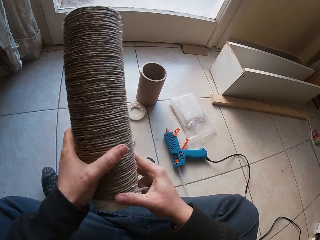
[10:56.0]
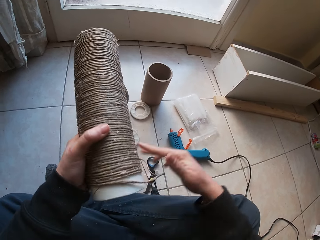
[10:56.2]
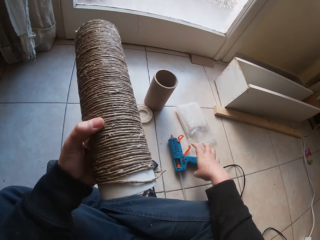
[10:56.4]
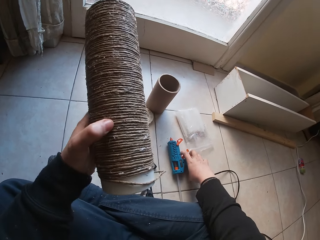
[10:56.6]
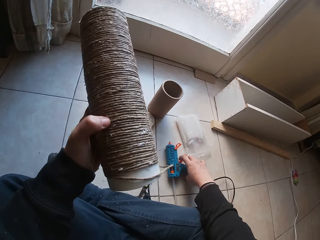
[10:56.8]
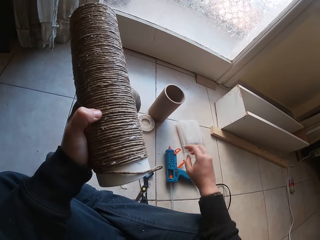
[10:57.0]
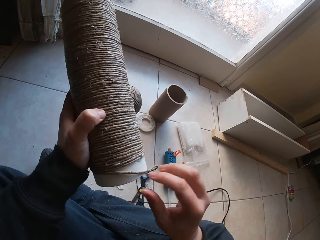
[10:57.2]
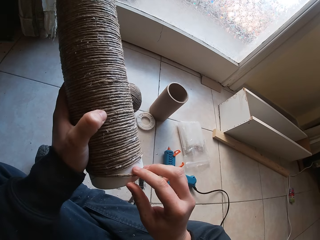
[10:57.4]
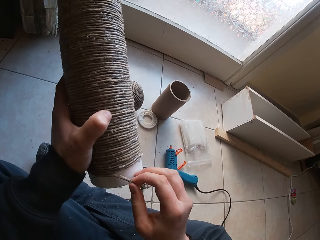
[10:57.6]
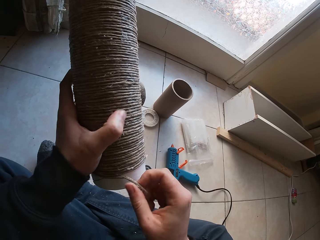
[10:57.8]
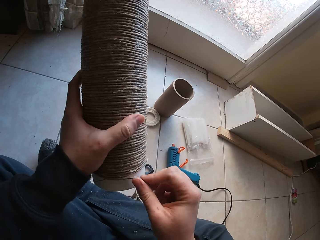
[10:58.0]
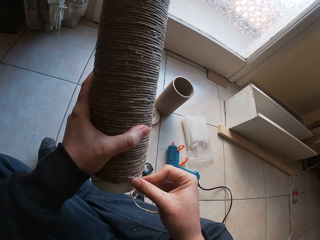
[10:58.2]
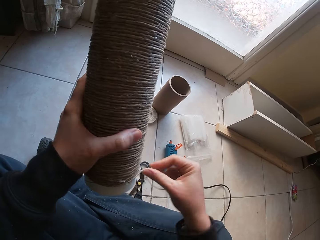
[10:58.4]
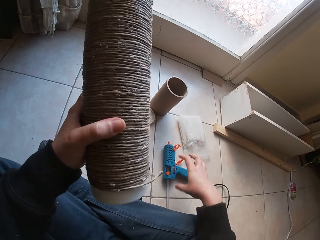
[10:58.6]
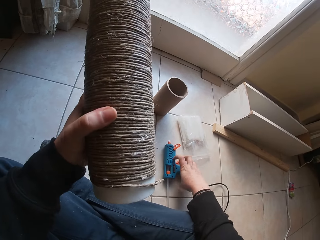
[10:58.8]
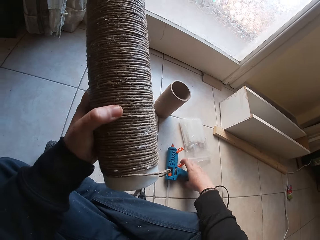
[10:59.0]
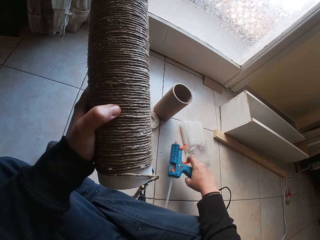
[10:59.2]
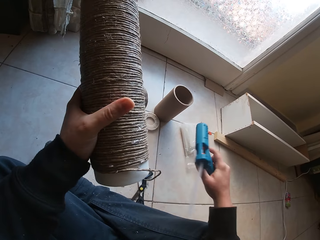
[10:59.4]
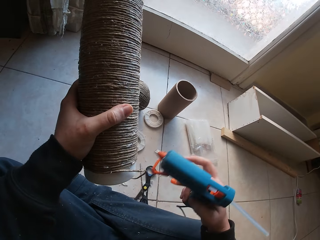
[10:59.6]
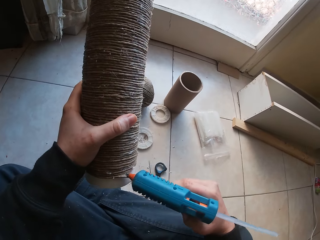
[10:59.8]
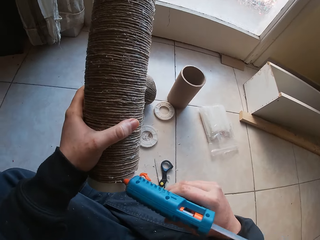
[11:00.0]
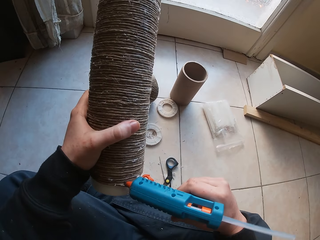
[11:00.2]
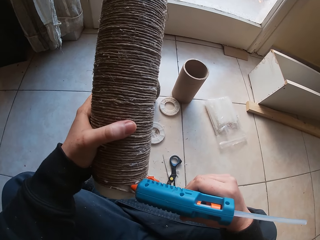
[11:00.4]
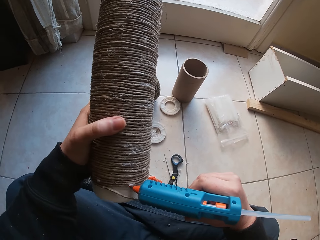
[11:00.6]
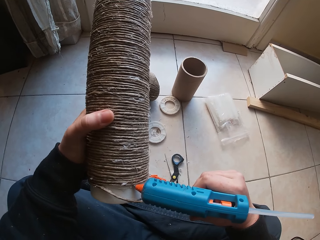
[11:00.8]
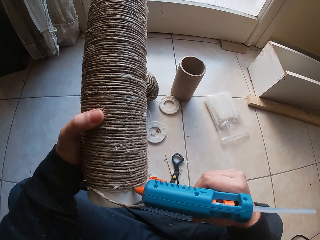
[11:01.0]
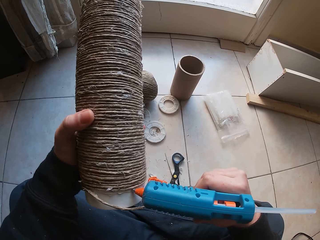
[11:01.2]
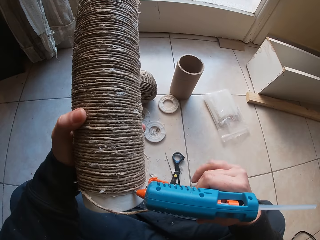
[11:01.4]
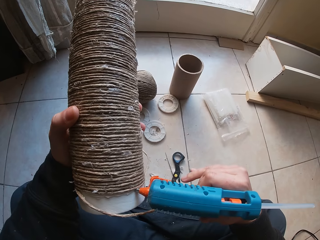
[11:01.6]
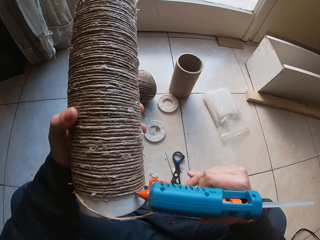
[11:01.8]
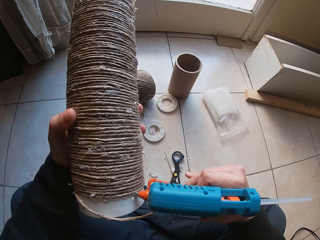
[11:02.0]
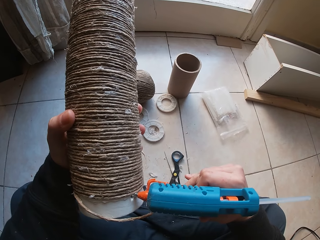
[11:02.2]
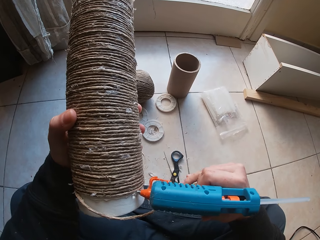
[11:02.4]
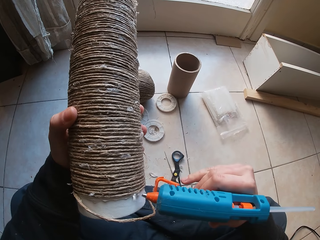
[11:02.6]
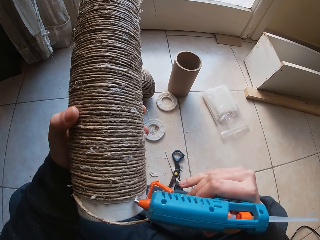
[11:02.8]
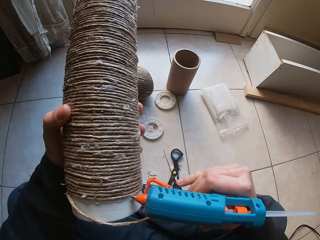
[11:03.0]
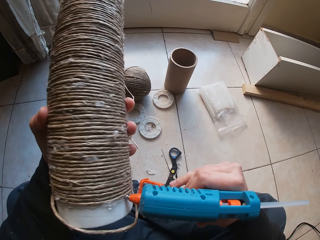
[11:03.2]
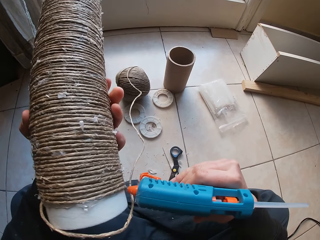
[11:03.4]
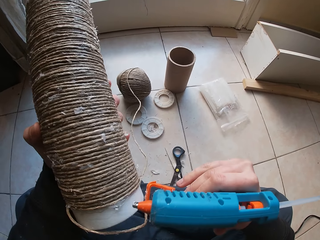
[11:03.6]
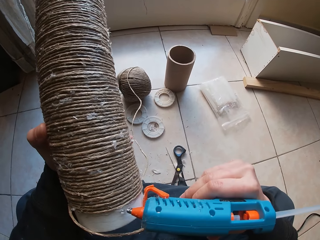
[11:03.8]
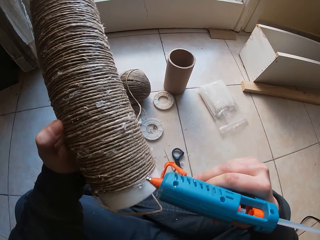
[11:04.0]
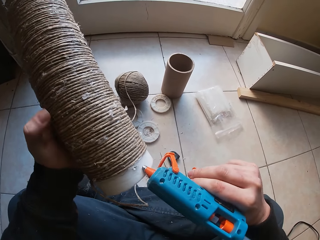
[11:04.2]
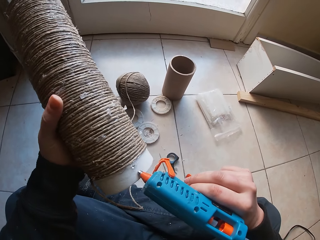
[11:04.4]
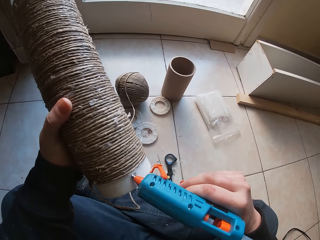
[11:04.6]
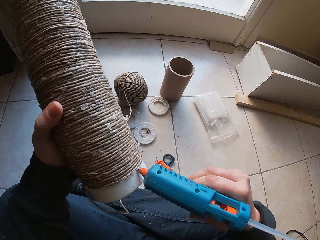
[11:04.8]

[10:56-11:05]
The camera wearer holds a cylinder cardboard or round plastic. He holds the glue gun on the floor with his right hand. He glues the wire rope on the round plastic with his right hand. He picks the glue gun from the ground with his right hand. He holds the cylinder cardboard. He attaches glue to the round plastic with the glue gun in his right hand.

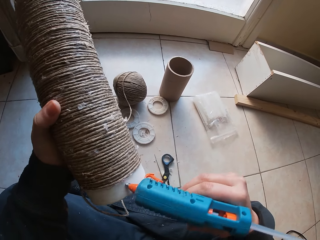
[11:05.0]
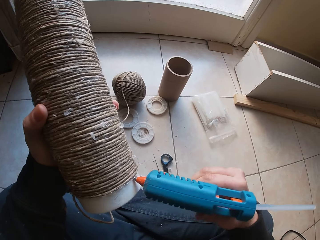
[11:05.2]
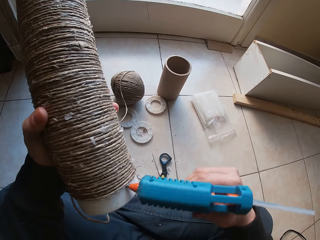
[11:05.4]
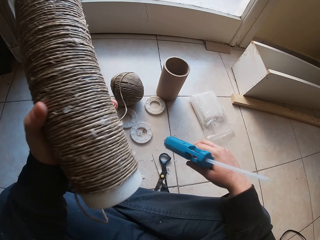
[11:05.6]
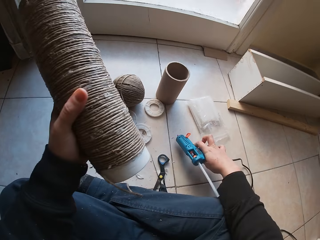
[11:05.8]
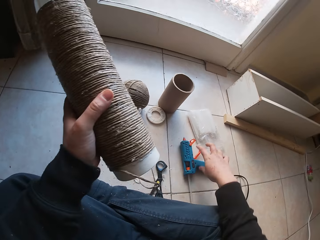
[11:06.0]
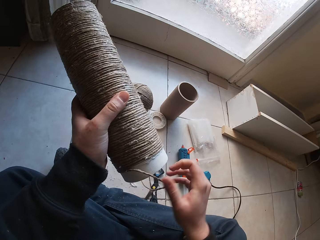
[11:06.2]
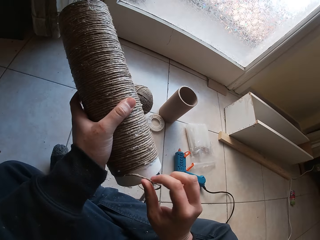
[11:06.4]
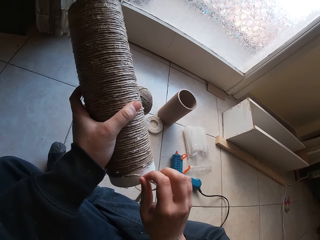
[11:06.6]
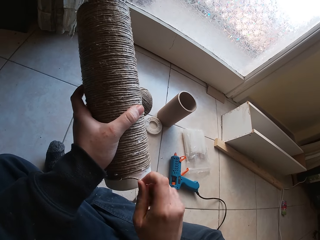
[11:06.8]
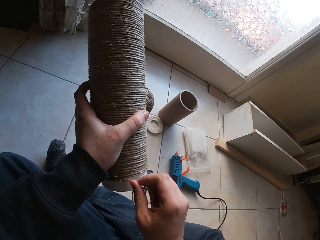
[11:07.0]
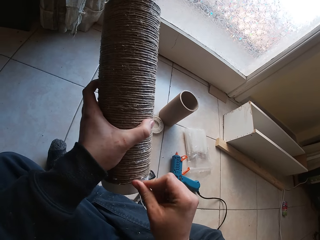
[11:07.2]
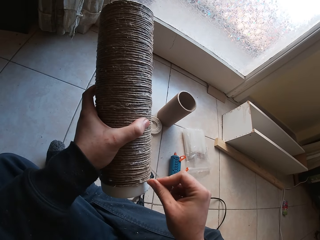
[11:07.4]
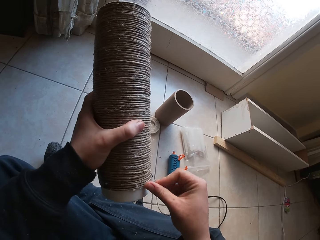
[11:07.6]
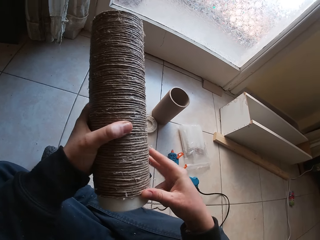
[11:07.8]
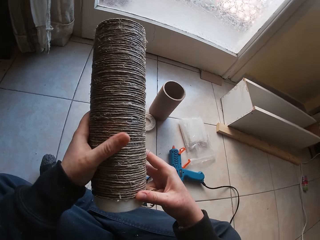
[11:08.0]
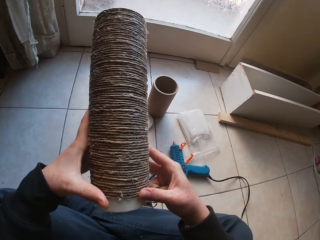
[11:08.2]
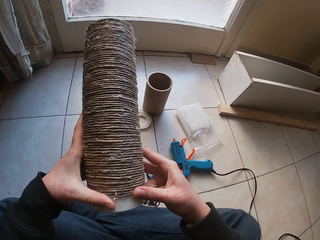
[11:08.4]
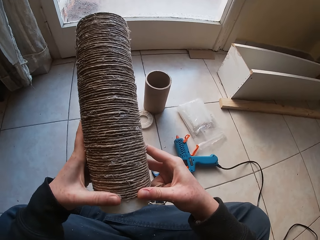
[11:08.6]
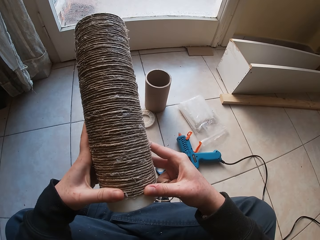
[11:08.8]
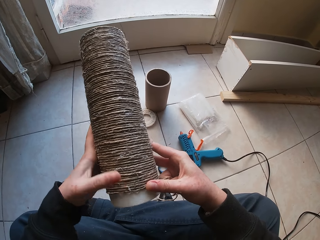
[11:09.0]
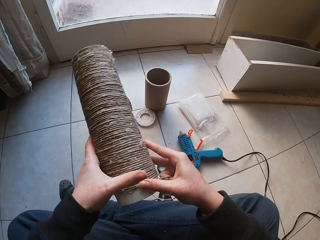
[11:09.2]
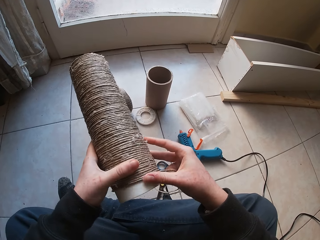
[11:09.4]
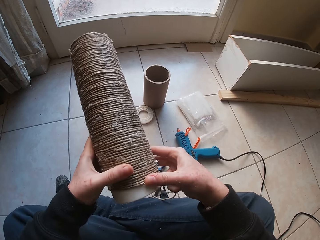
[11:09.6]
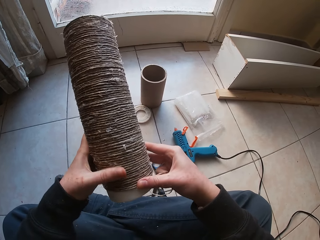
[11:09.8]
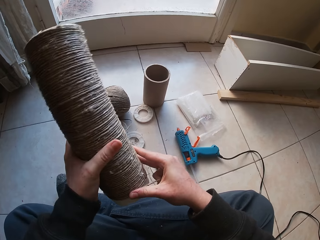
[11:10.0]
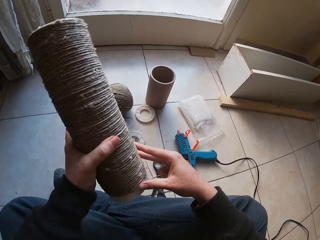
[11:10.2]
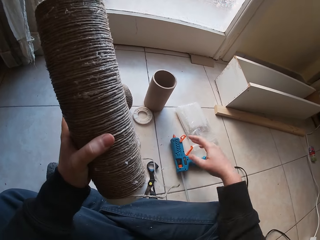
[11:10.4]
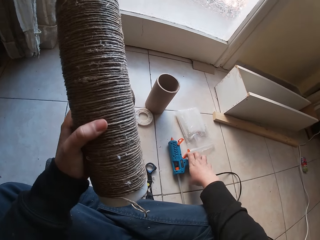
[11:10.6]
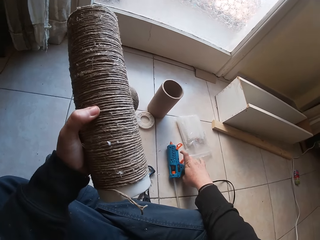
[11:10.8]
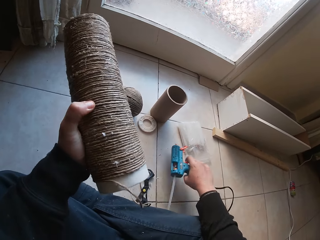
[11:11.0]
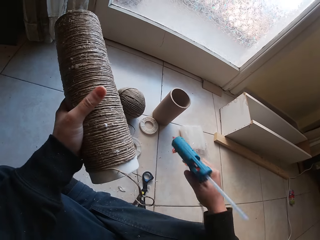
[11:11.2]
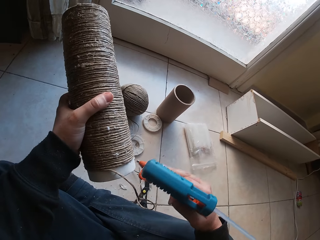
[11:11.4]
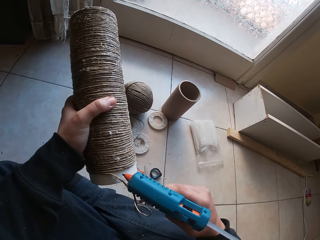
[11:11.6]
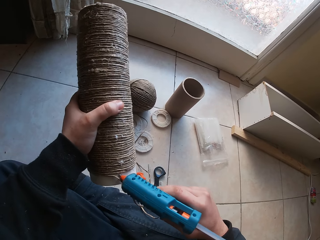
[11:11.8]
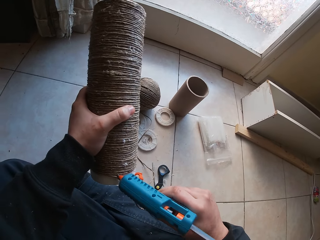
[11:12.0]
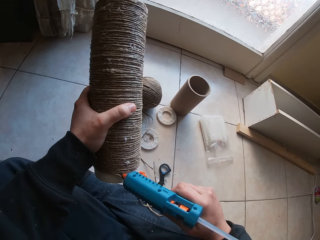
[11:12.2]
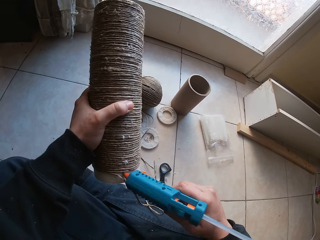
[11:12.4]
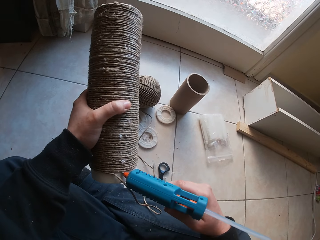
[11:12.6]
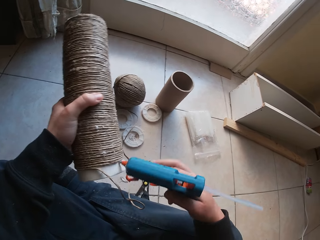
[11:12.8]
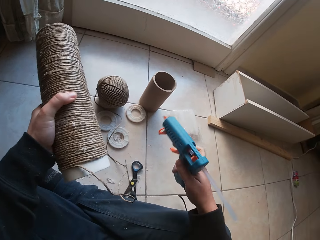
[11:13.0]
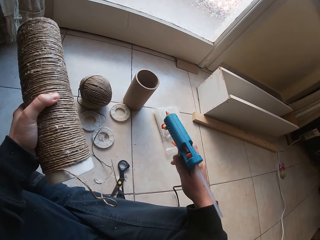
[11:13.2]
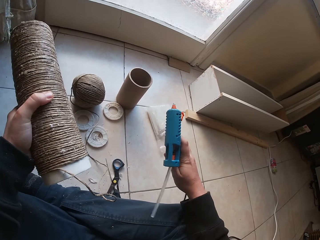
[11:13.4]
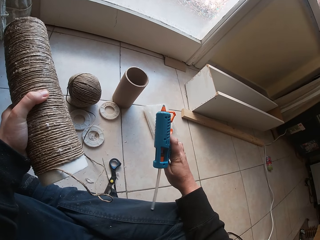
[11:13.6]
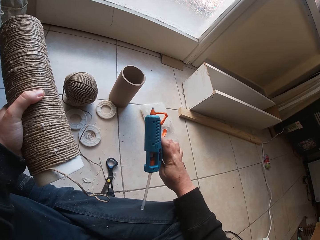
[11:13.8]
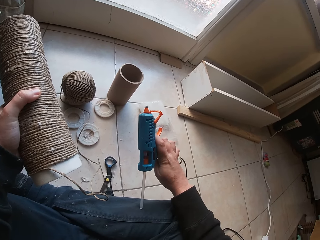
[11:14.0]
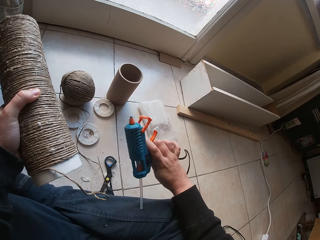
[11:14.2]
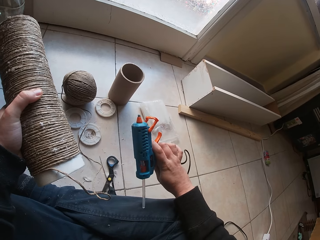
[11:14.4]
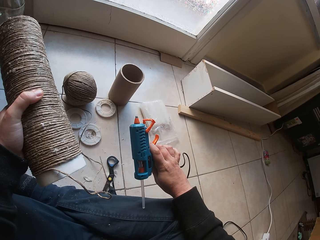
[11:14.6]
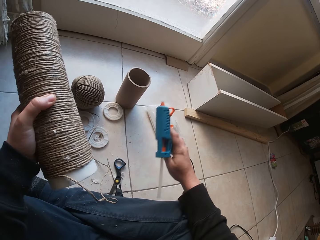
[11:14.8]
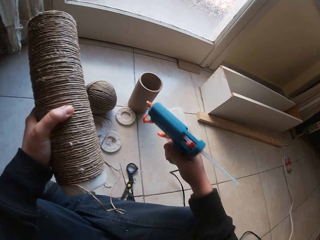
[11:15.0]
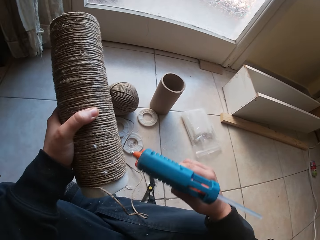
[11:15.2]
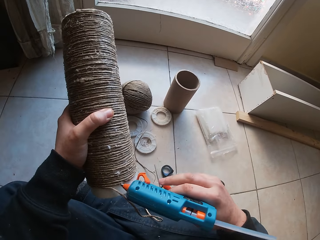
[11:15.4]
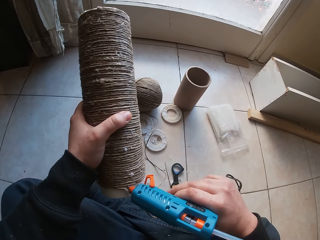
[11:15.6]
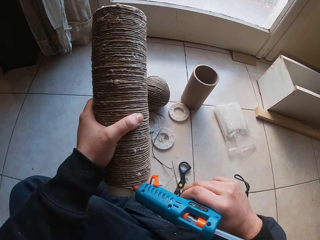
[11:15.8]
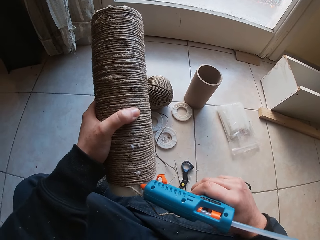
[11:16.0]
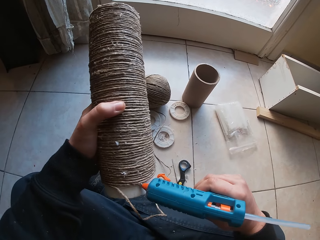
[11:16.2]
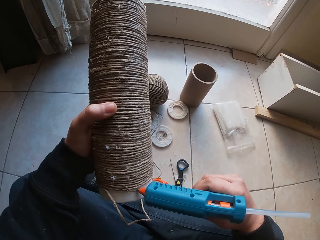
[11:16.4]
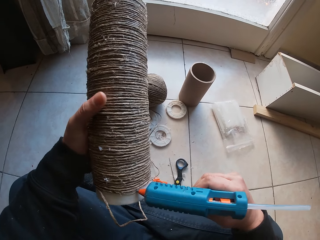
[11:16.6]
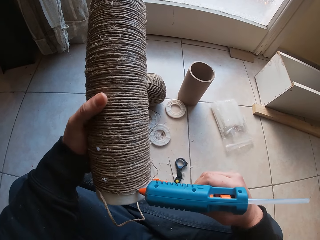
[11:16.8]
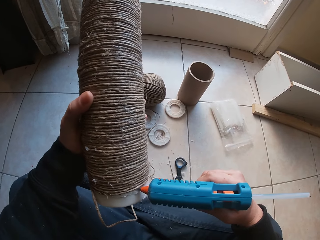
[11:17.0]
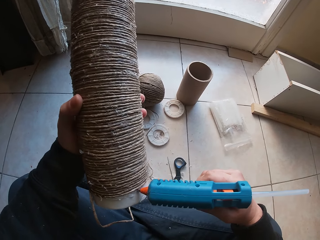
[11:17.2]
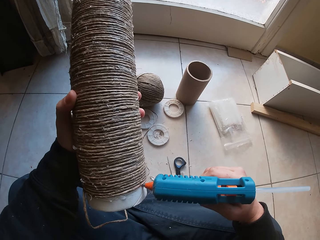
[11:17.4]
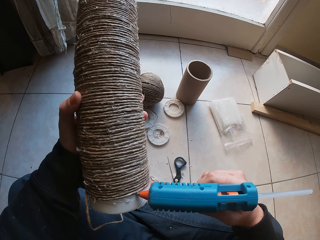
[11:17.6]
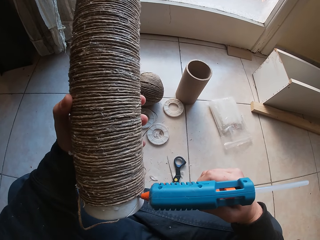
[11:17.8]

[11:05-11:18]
The camera wearer places the glue gun on the ground with his right hand. He holds a cylinder cardboard or round plastic. He glues the wire rope on the round plastic with his right hand. He picks the glue gun from the ground with his right hand. He holds the cylinder cardboard. He attaches glue to the round plastic with the glue gun in his right hand. He holds the cylinder cardboard. He resets the glue gun with his right hand. He attaches glue to the round plastic with the glue gun in his right hand.
